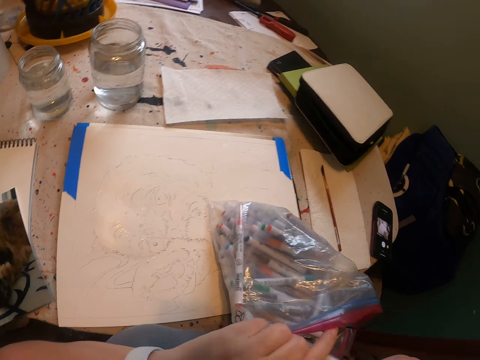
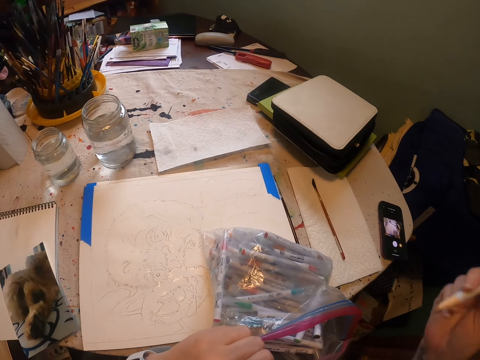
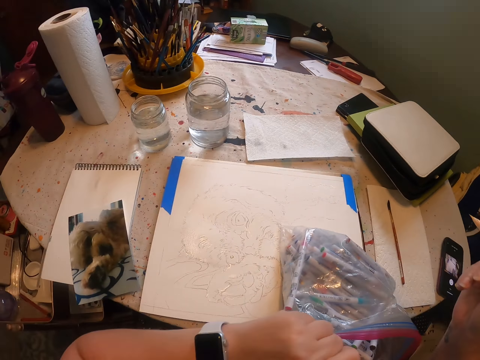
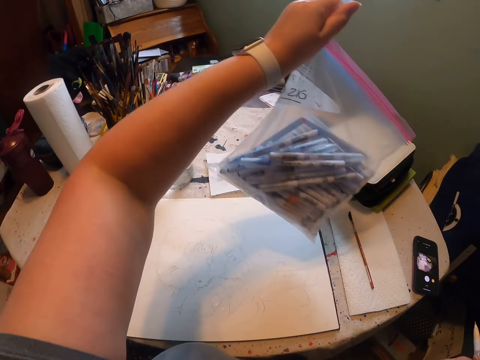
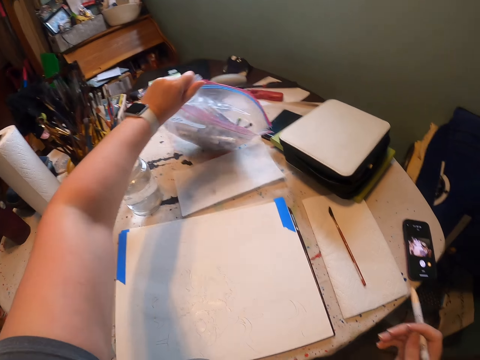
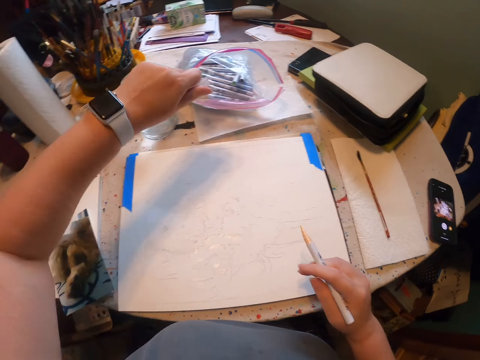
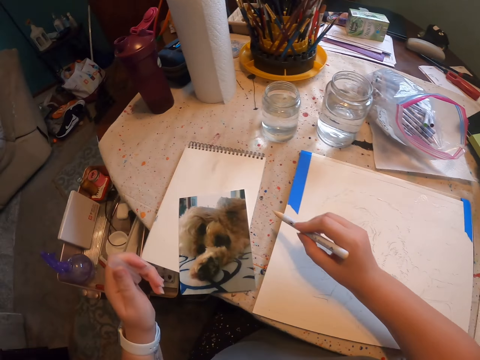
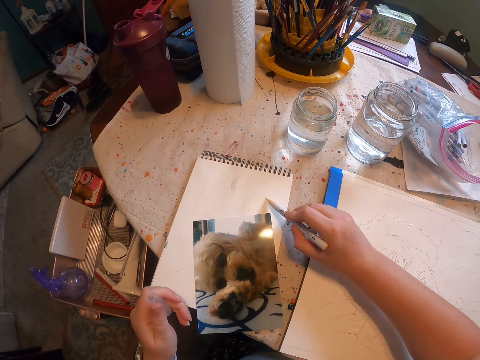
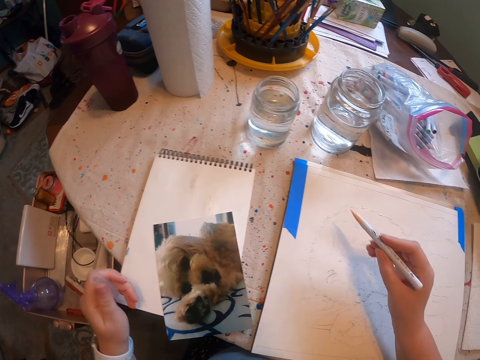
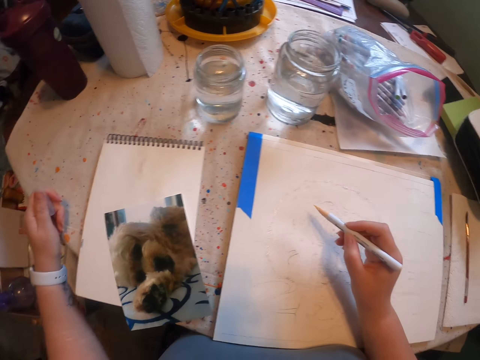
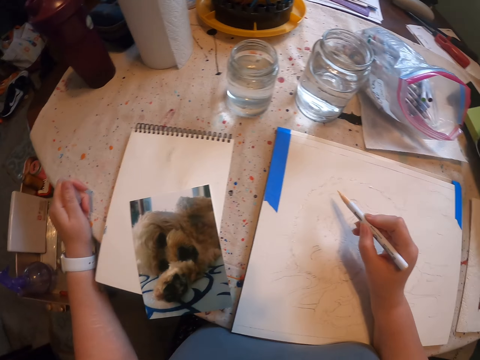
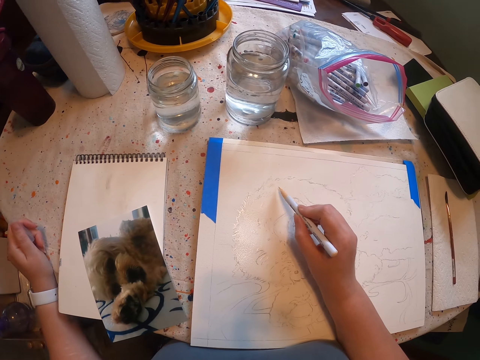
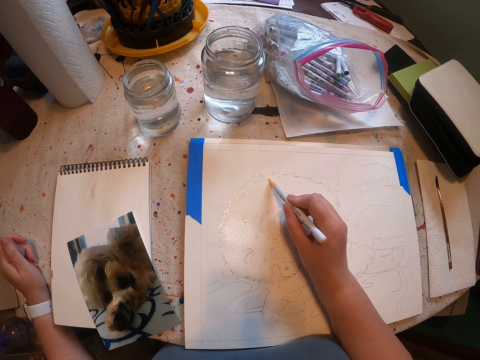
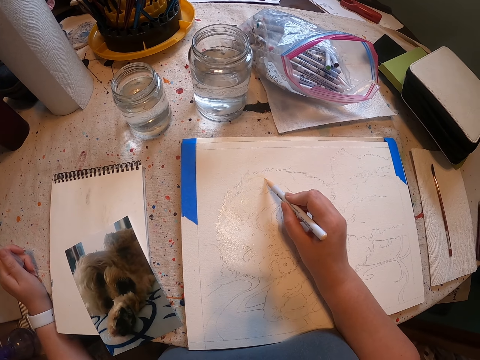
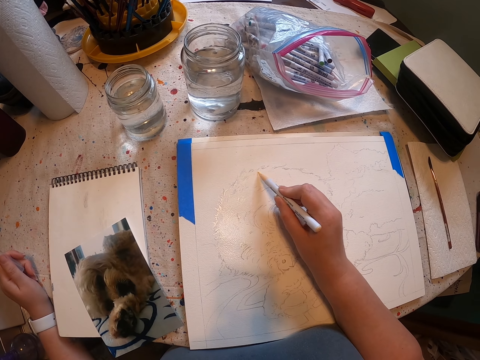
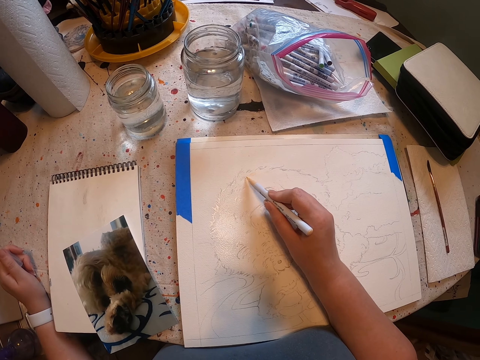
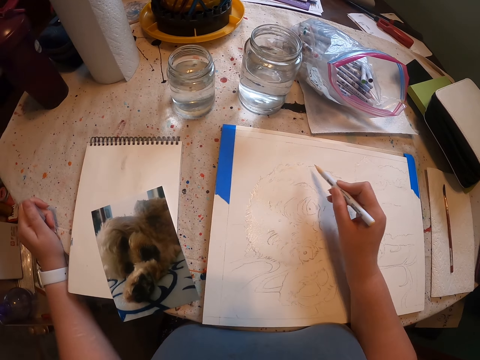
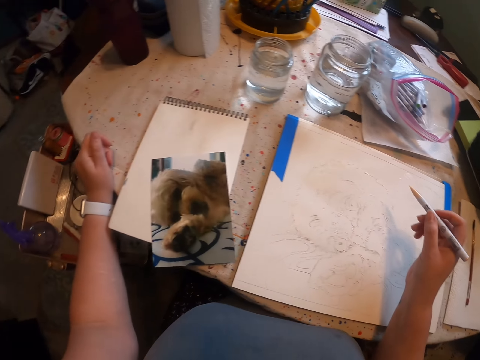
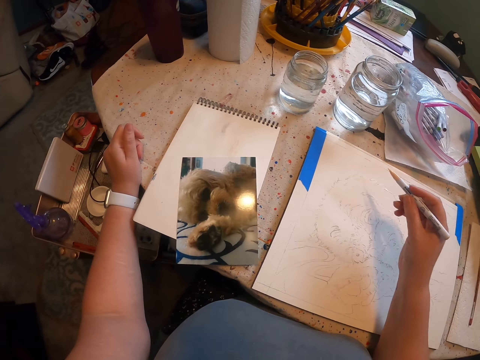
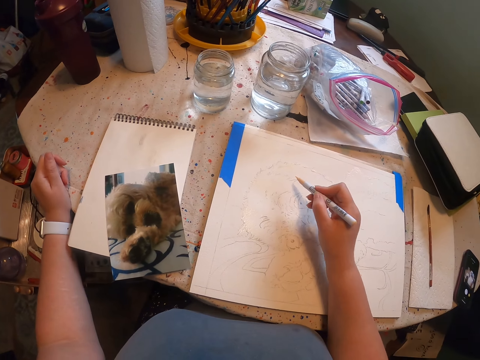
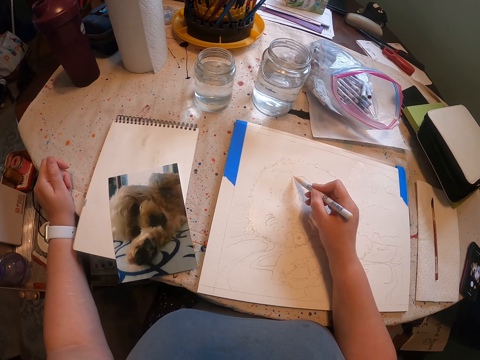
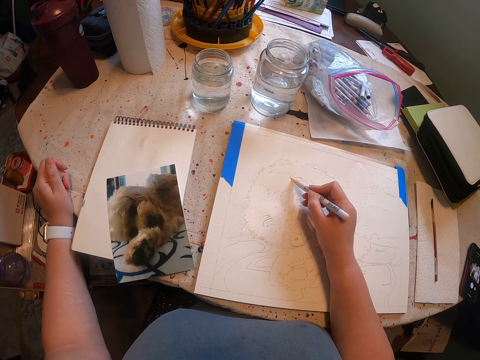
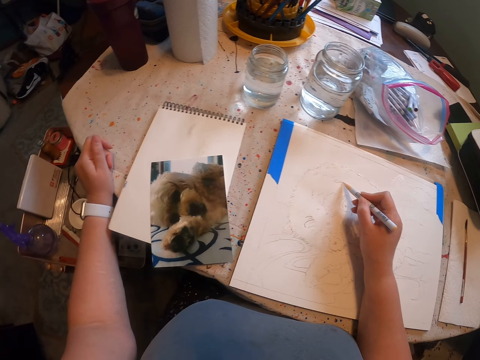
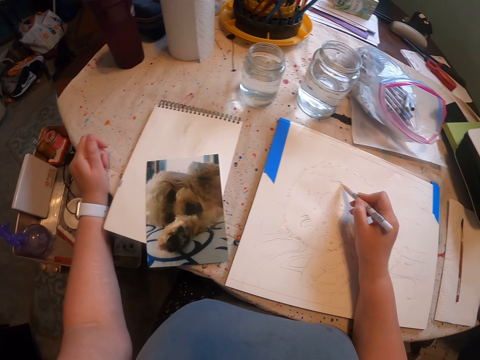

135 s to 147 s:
The camera wearer puts the bag aside. They sketch on the paper with the pen.

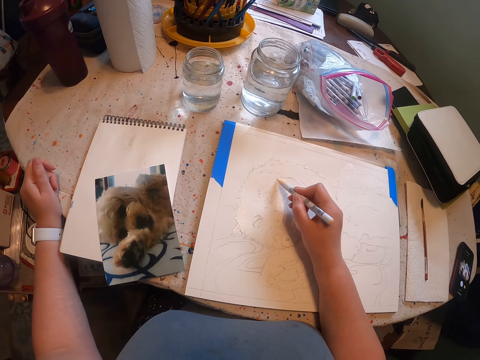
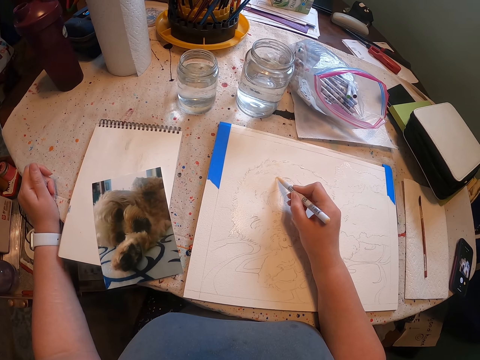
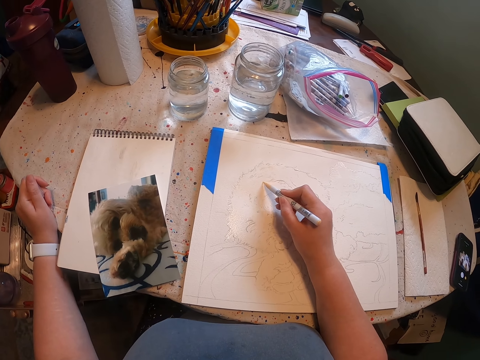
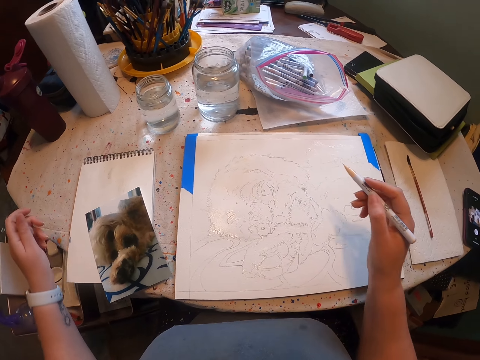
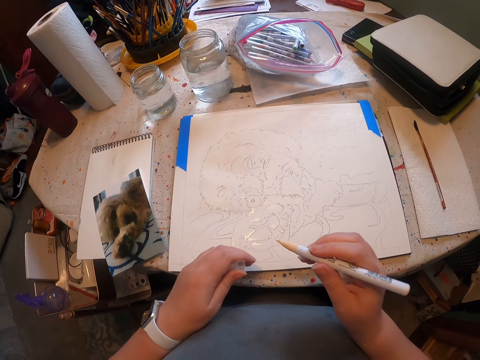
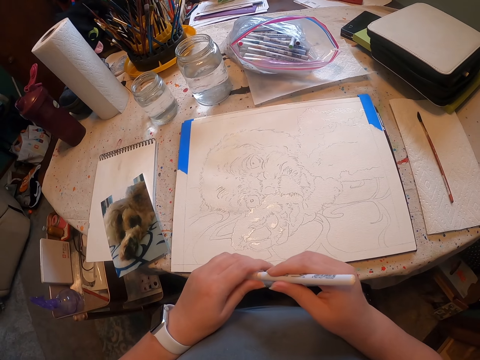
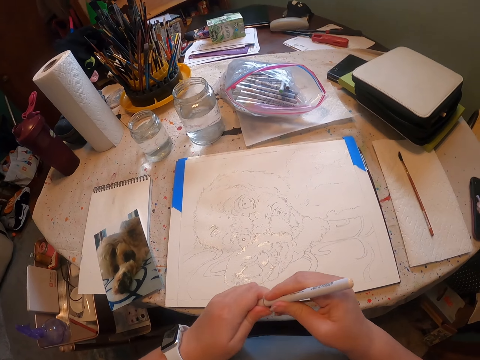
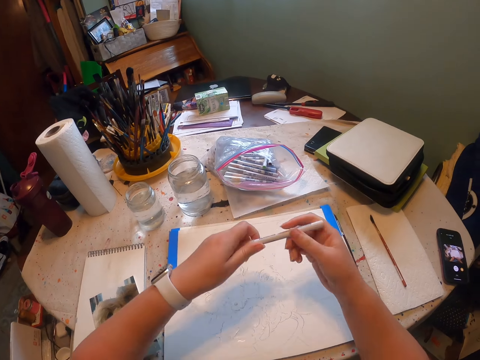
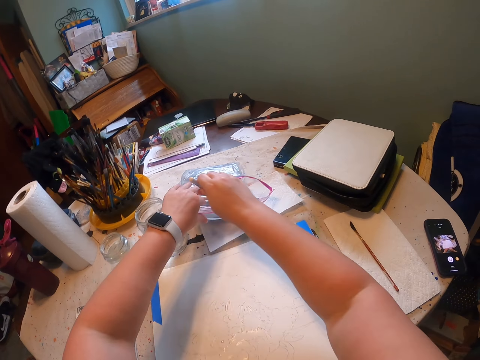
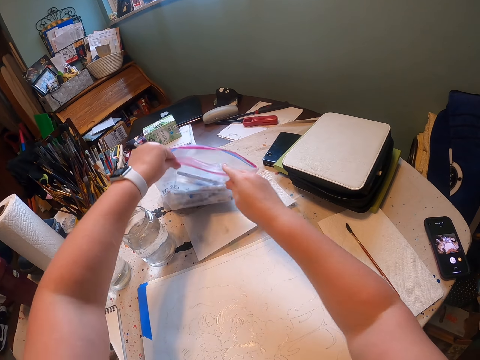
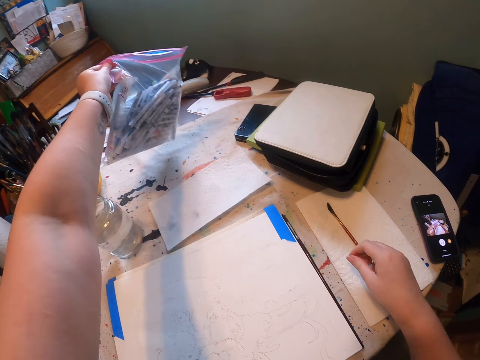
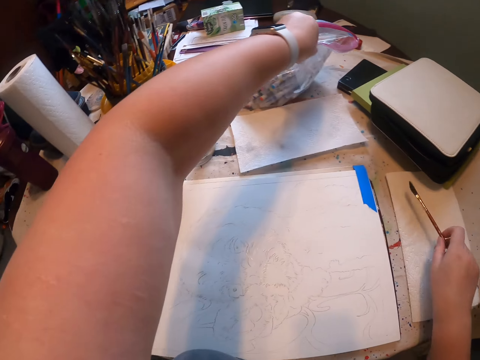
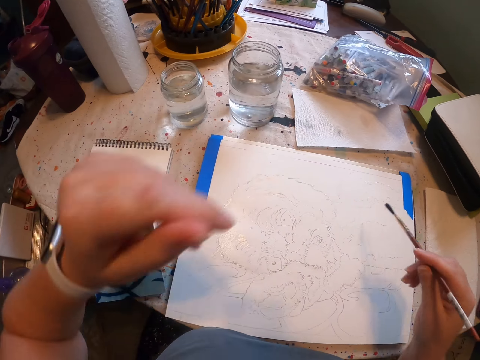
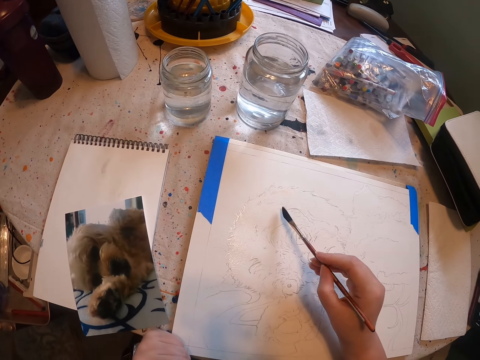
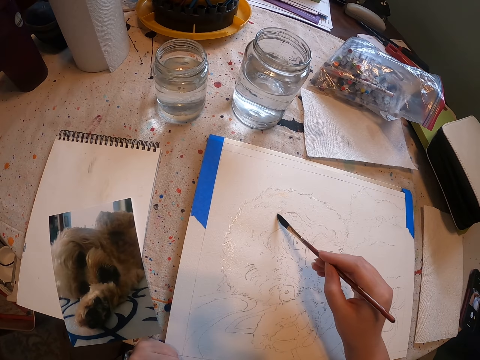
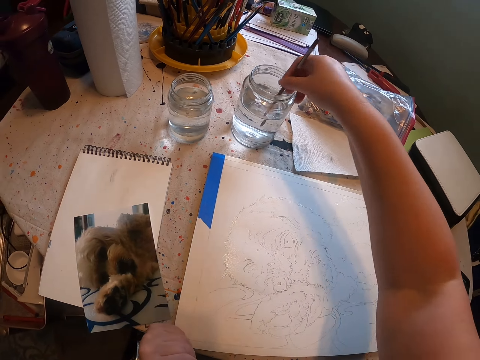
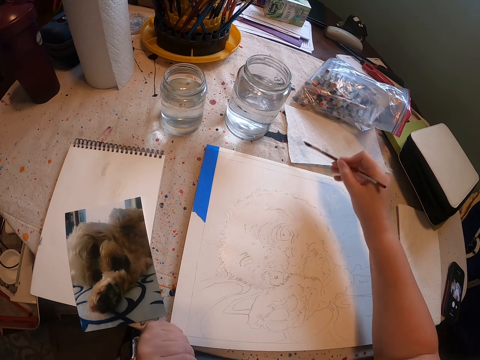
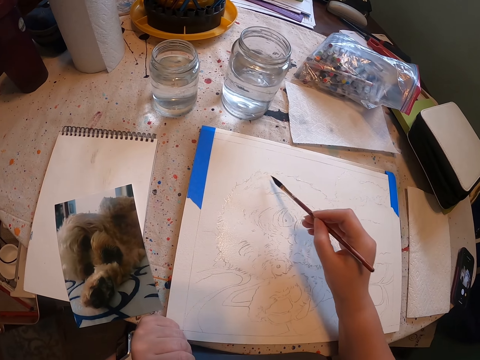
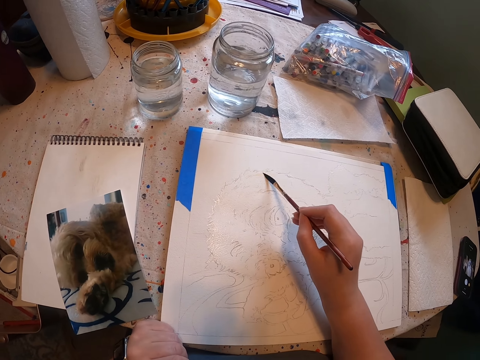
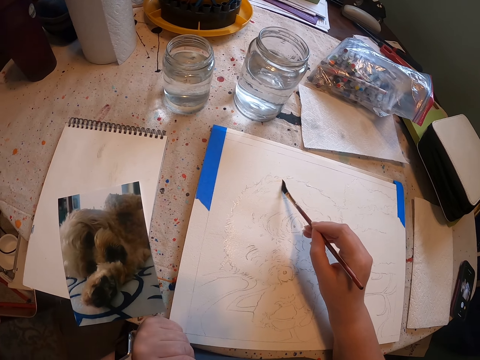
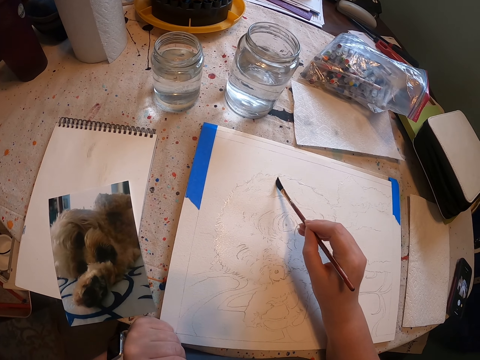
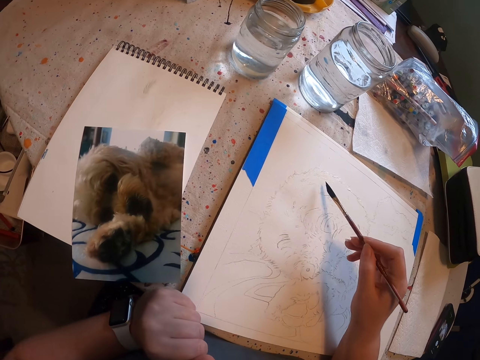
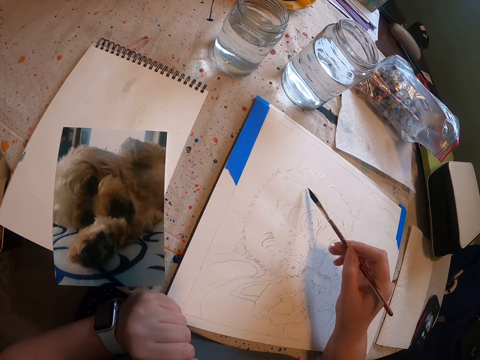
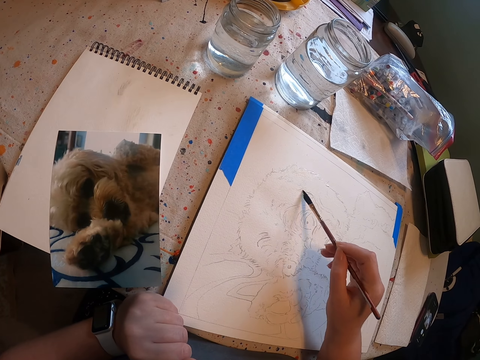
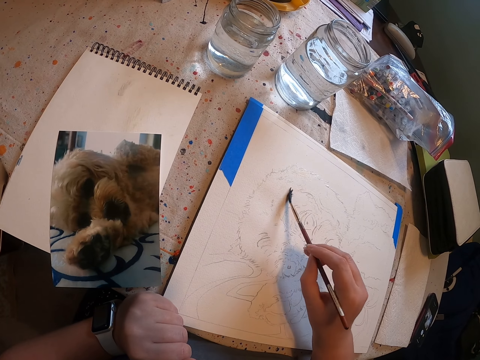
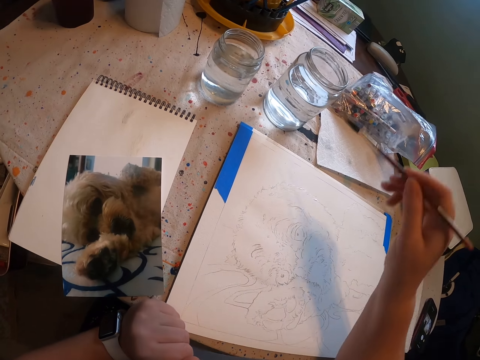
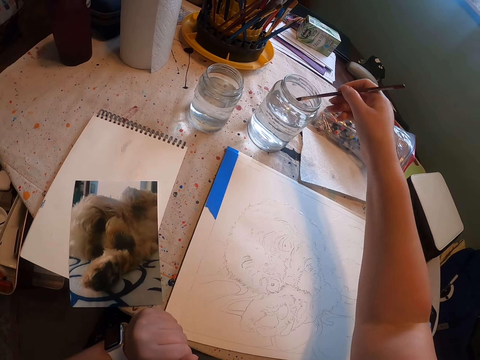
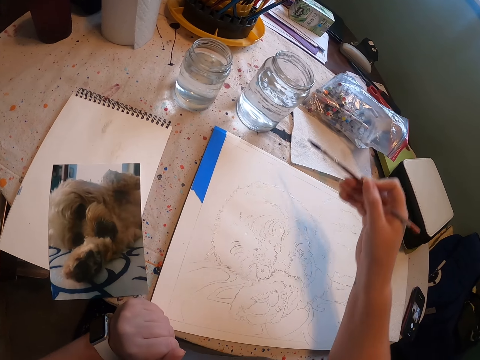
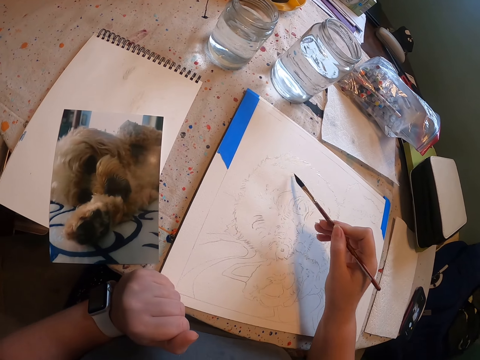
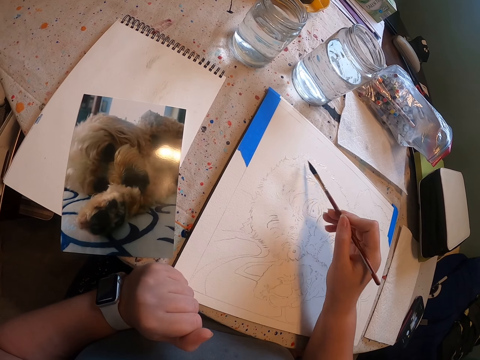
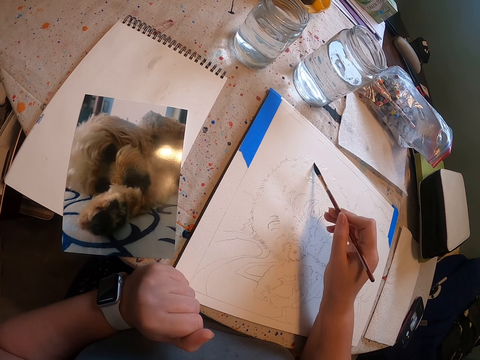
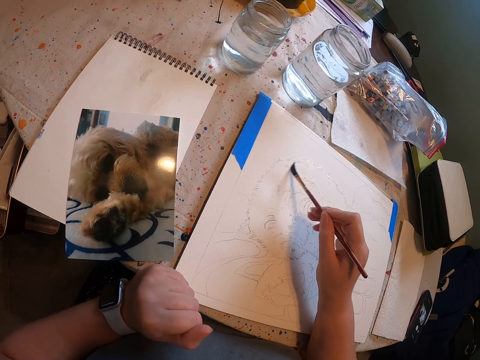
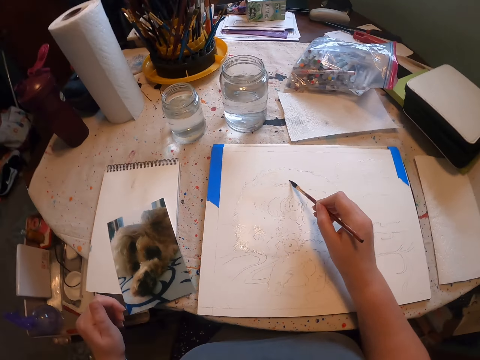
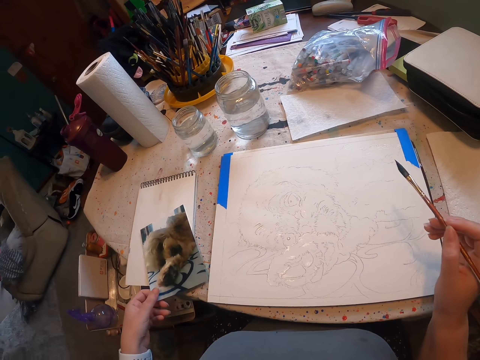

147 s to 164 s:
The camera wearer closes the drawing pen. They put the drawing pen in the polythene paper bag. They pick up a paint brush. They dip the brush in water. They paint the sketch with the brush. They dip the brush in water. They paint the sketch with the brush.
